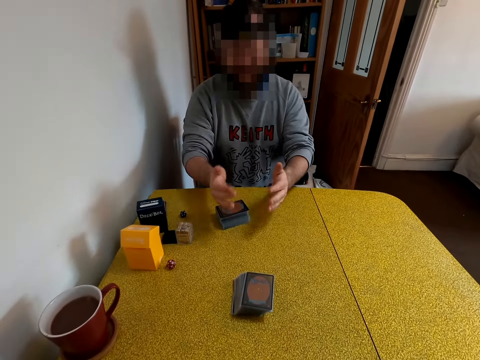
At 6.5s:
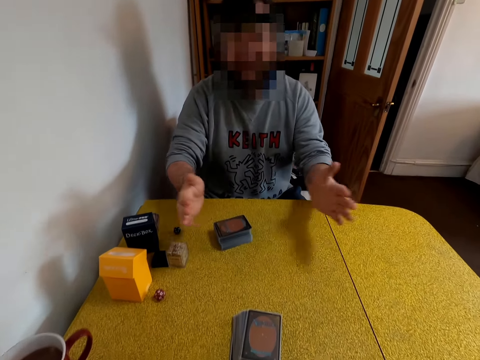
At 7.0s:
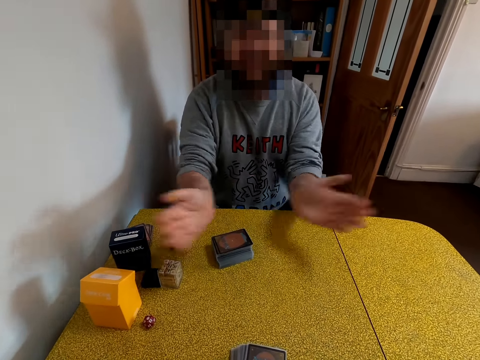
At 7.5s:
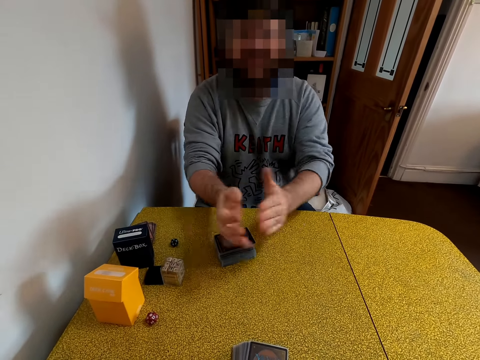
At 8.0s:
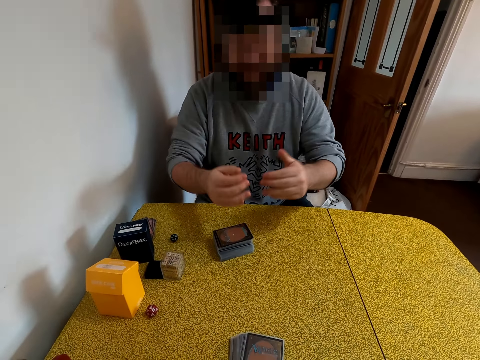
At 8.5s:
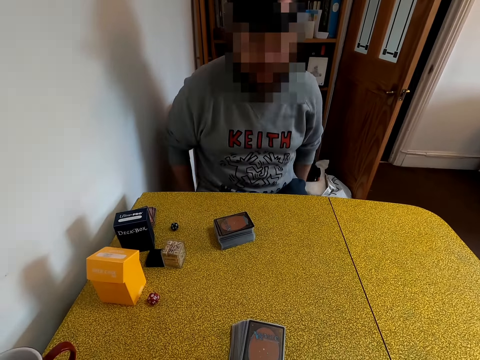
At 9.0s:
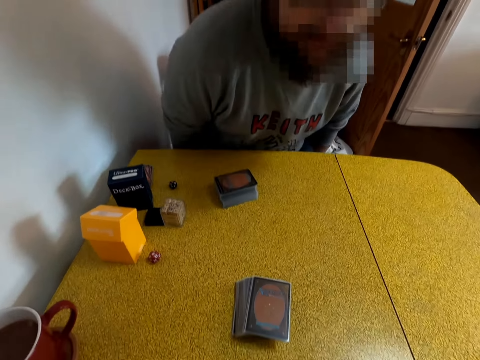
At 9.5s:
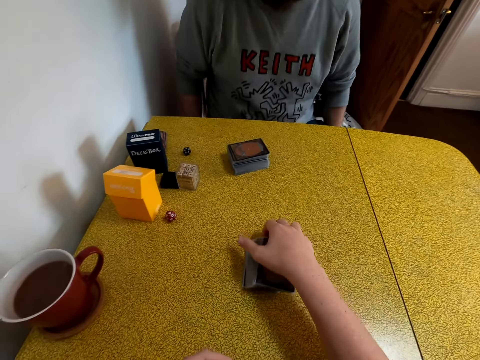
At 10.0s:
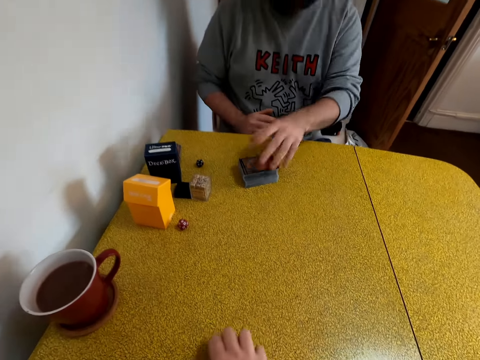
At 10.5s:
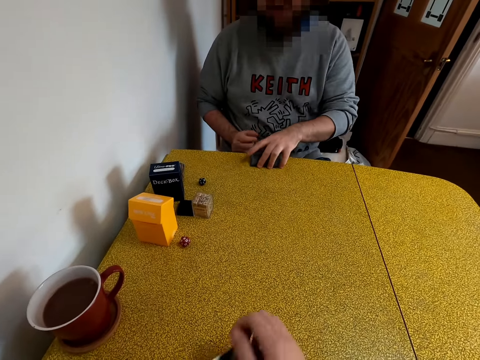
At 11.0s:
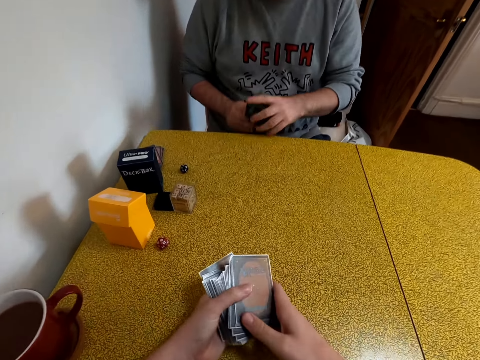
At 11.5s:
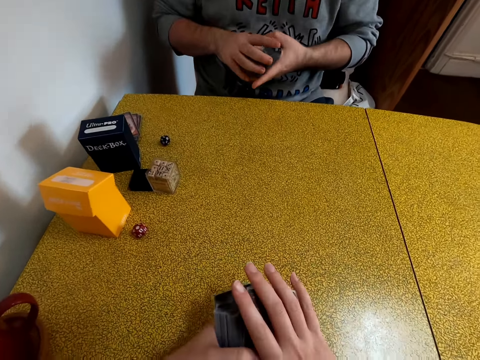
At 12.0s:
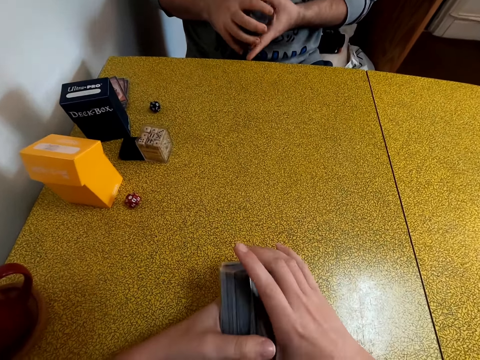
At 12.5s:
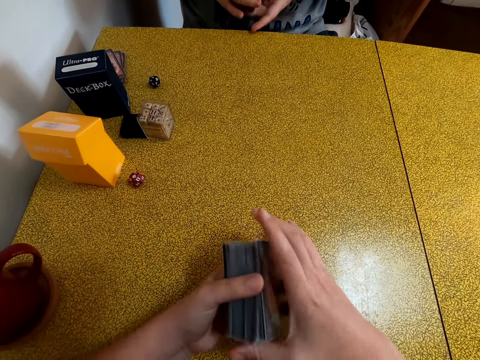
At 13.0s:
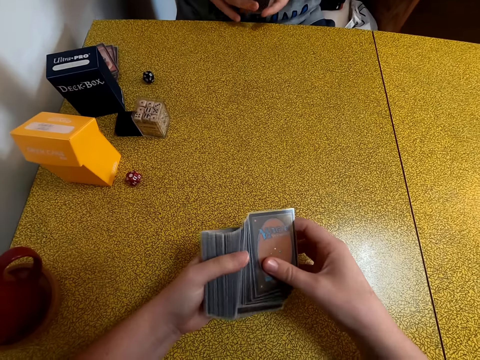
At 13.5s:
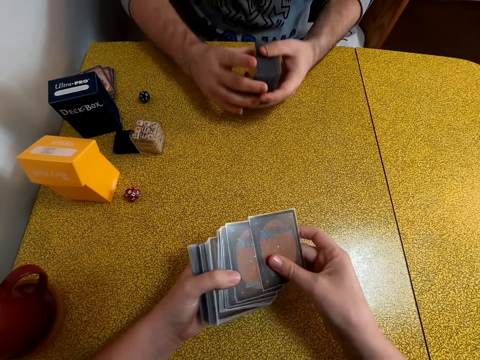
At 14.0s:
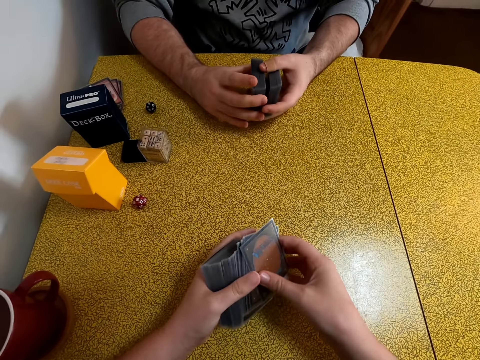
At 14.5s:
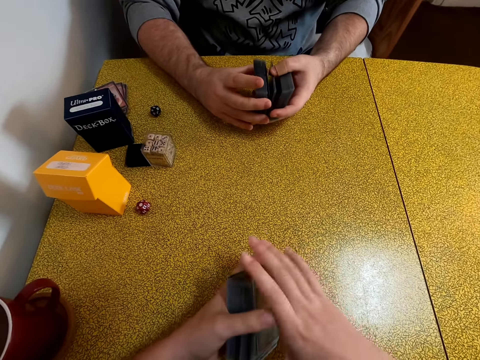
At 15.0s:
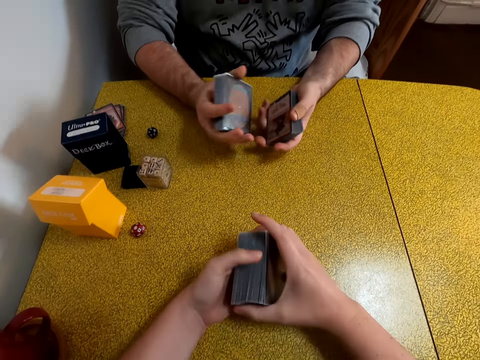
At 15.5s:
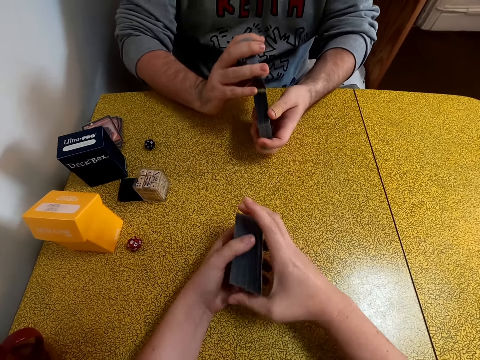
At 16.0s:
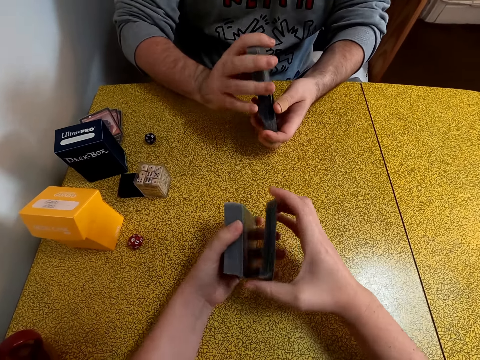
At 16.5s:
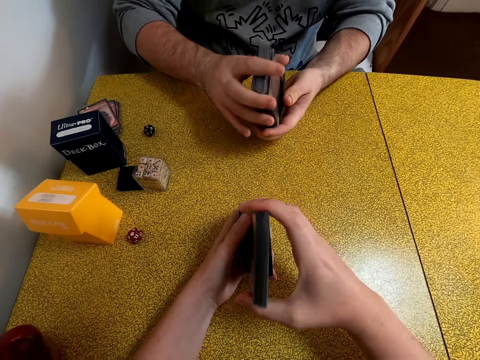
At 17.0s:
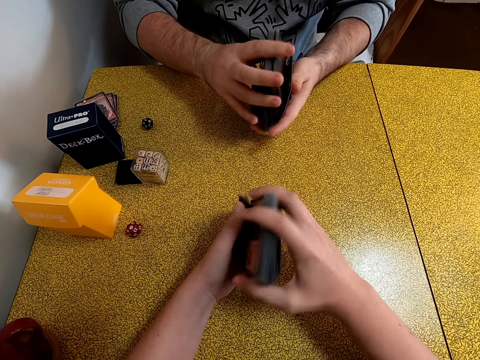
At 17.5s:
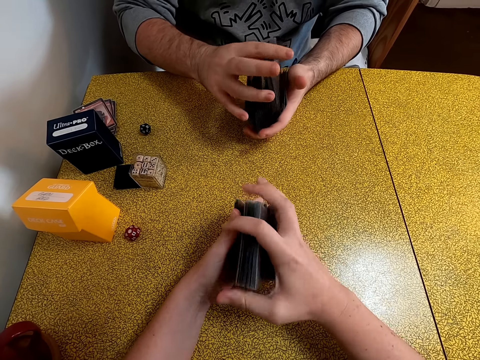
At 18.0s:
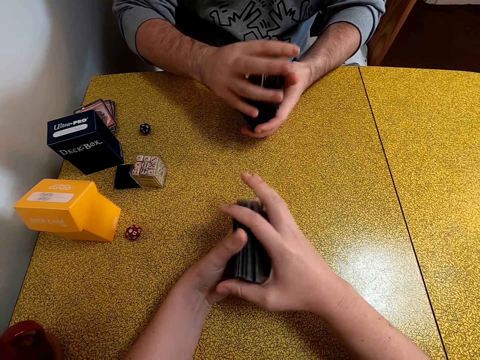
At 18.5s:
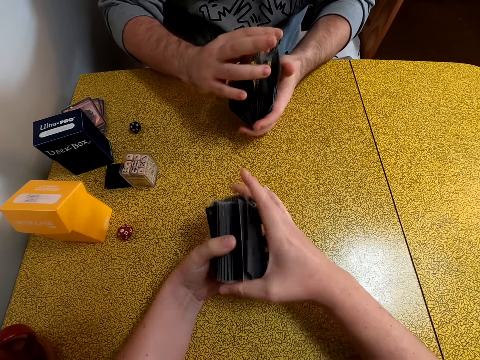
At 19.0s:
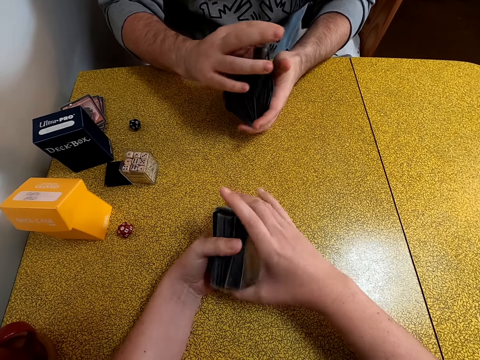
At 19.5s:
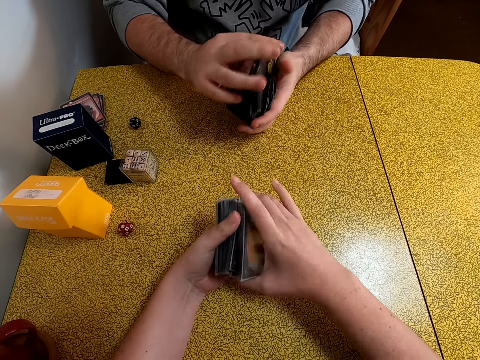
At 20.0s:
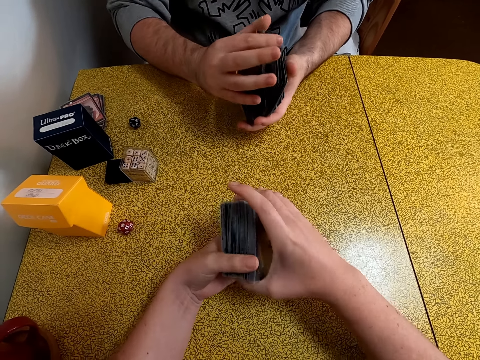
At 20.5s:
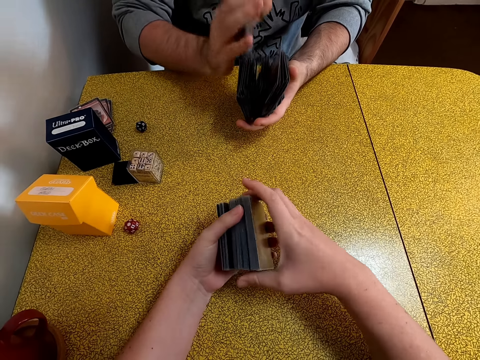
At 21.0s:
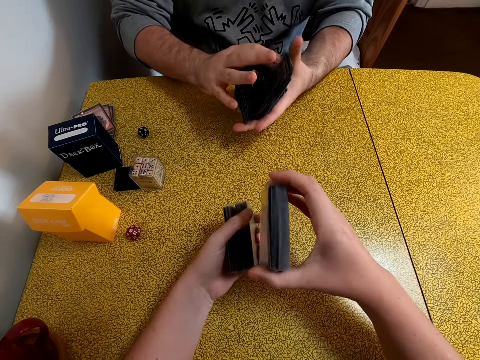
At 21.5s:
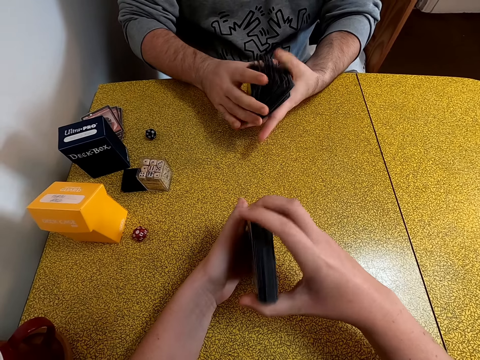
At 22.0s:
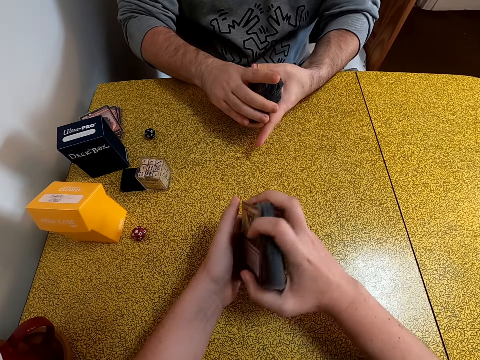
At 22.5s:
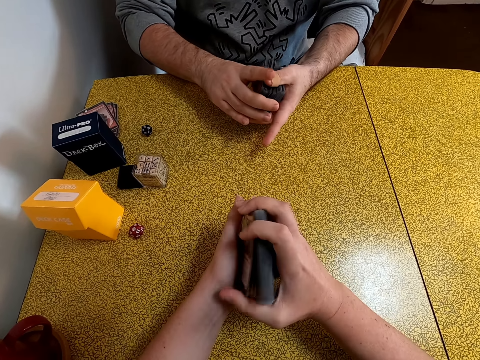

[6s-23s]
A man claps his hands. The man pulls the chair. The camera wearer picks cards from the table. The man picks cards from the table. The camera wearer and the man shuffle the cards.

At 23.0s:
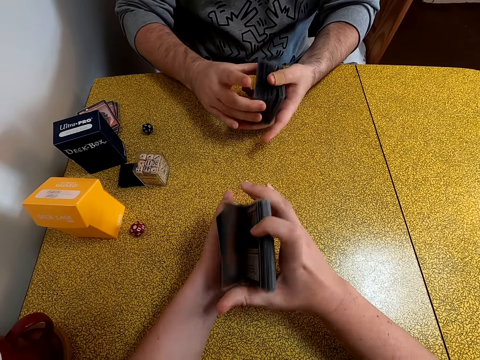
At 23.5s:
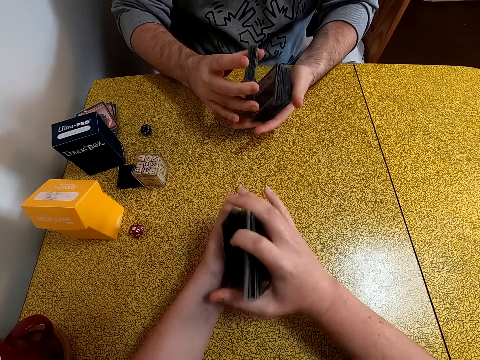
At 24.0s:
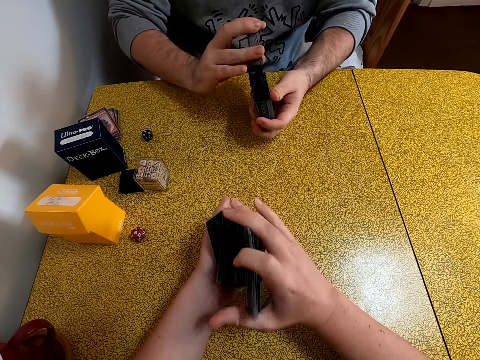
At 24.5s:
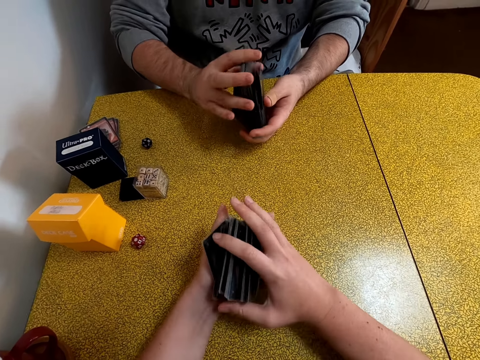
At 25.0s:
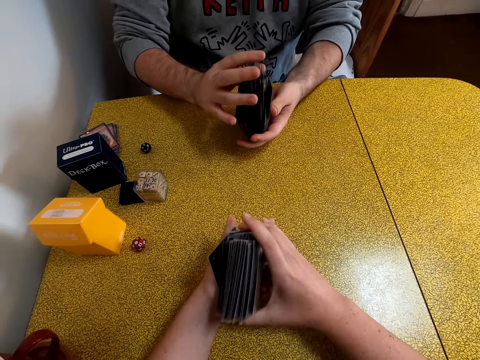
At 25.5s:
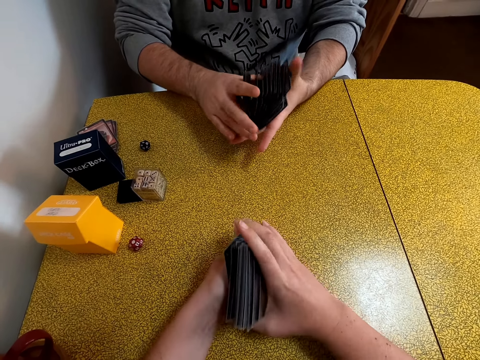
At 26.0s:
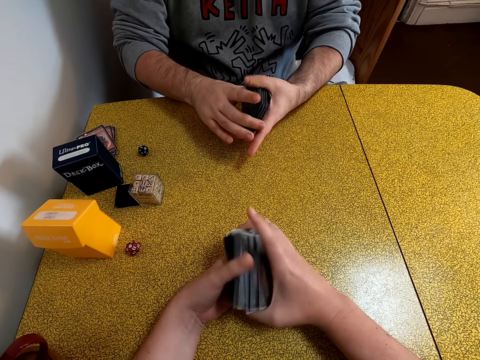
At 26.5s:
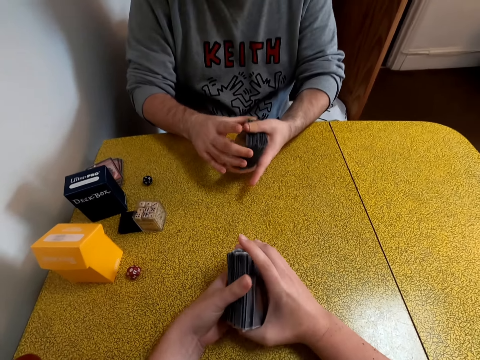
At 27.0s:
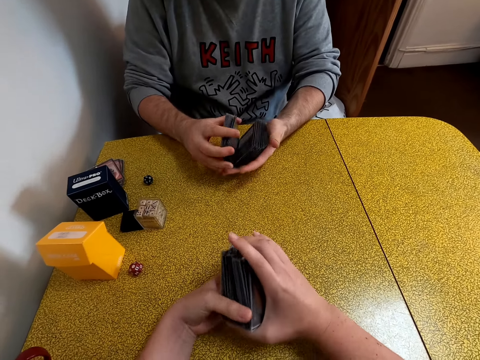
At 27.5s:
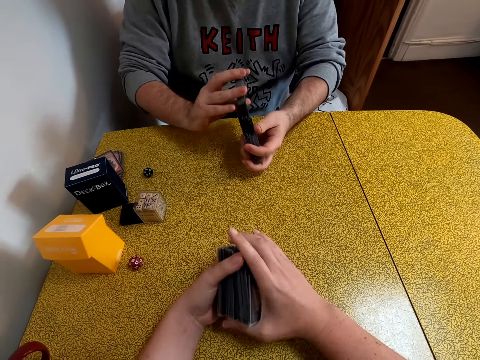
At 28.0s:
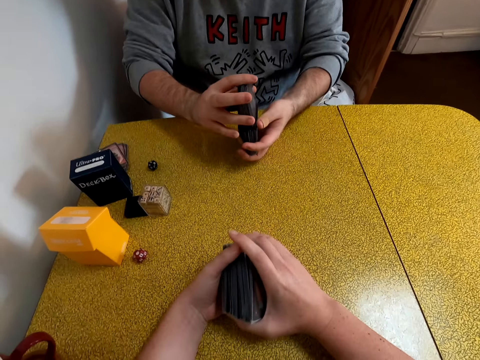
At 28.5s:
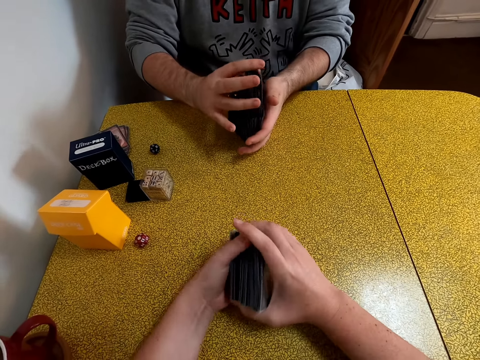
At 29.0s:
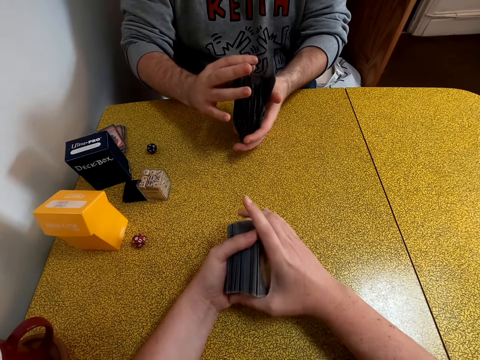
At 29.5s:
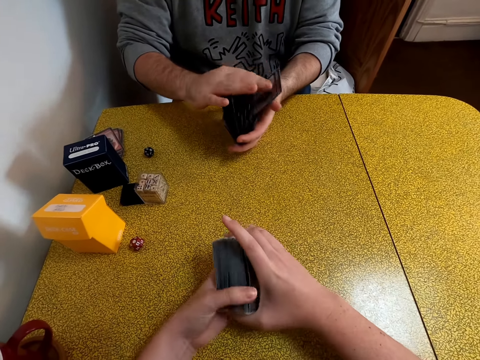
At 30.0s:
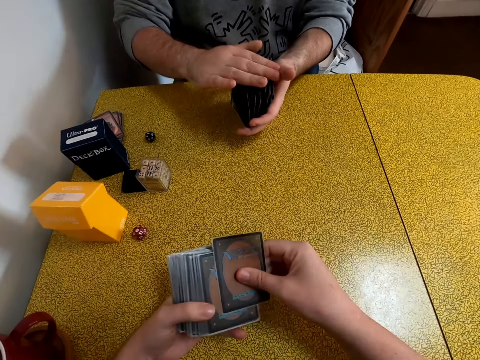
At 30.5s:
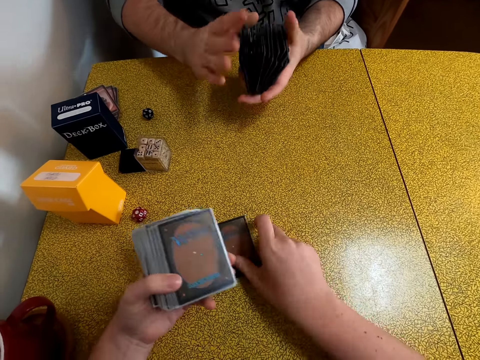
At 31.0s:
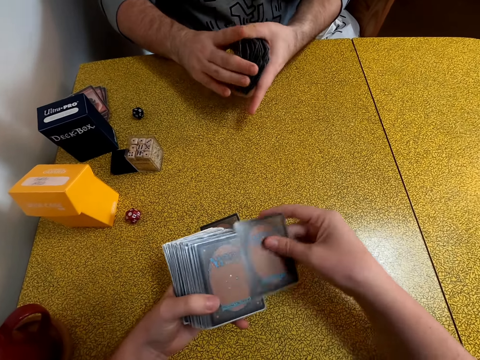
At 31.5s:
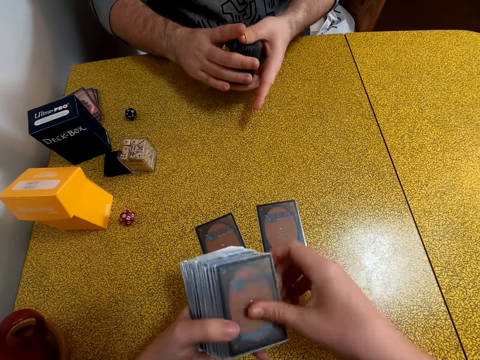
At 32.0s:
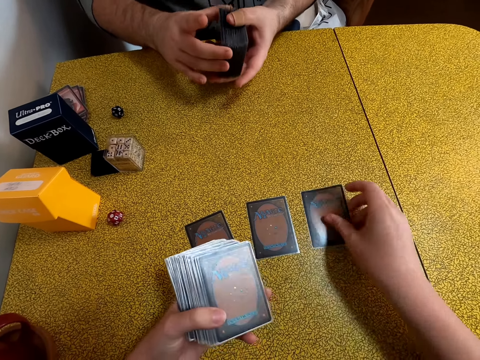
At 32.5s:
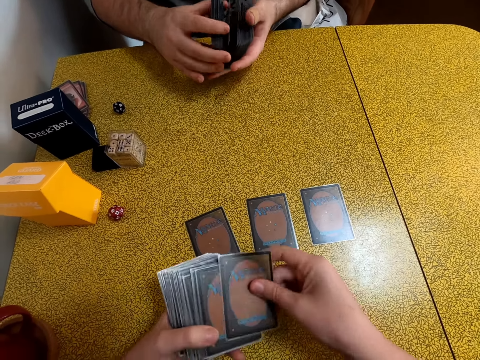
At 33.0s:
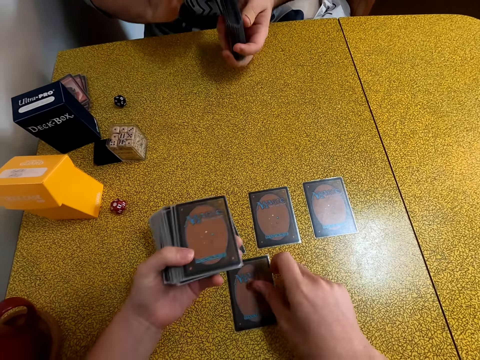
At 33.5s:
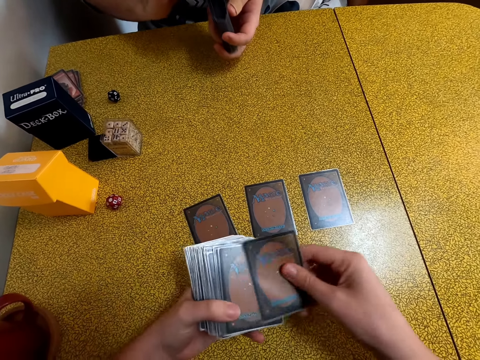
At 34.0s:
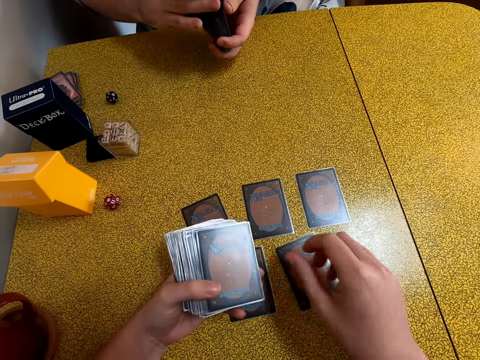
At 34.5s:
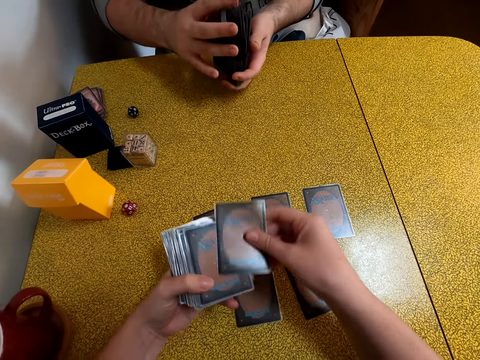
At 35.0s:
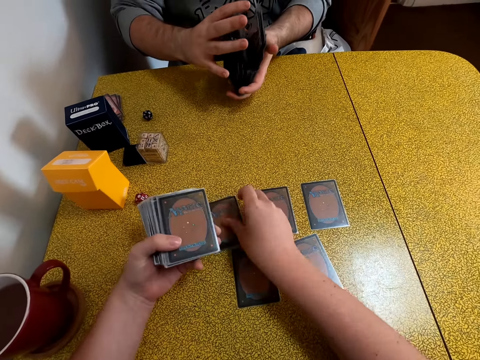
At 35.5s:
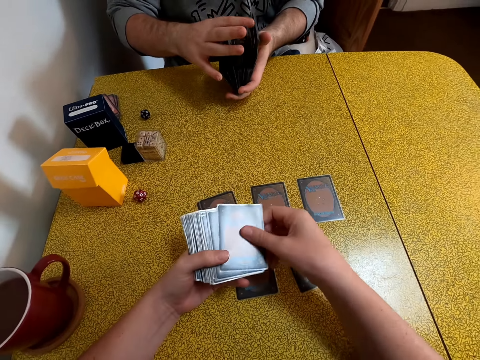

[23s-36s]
The camera wearer places her cards on the table. A man shuffles cards.
